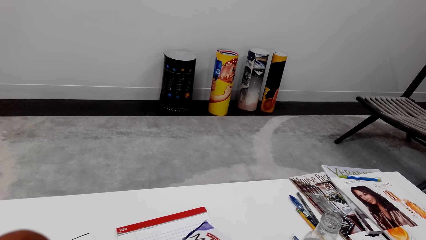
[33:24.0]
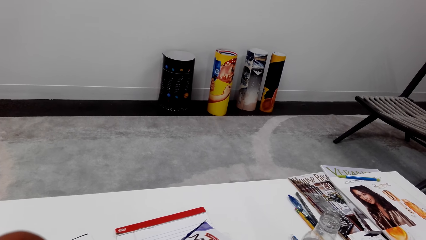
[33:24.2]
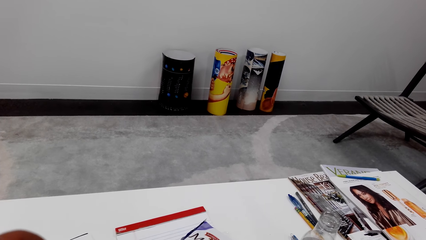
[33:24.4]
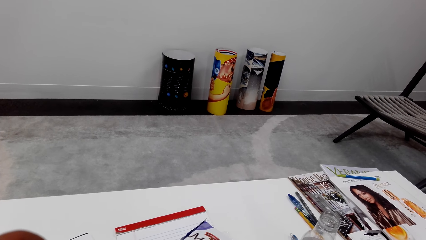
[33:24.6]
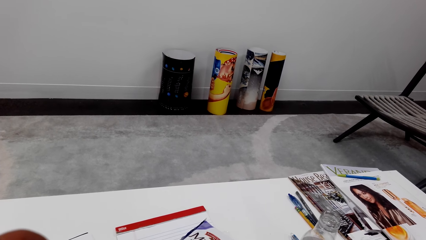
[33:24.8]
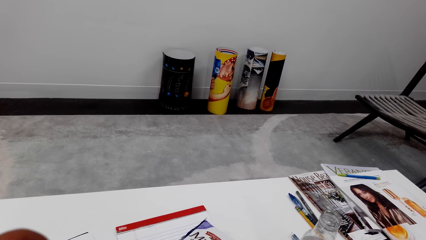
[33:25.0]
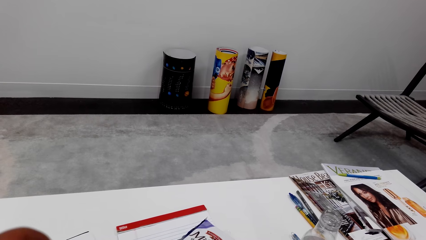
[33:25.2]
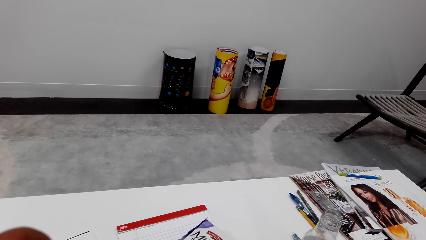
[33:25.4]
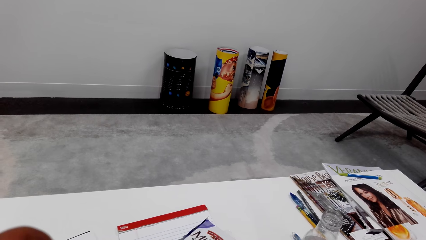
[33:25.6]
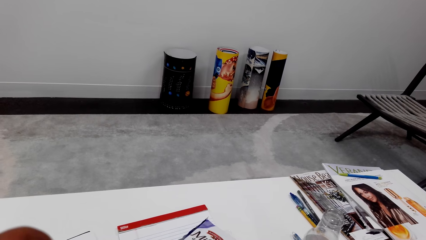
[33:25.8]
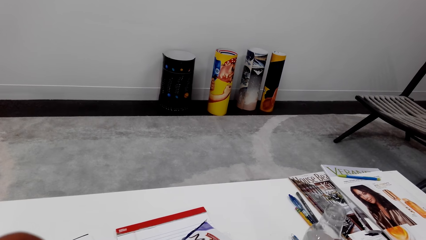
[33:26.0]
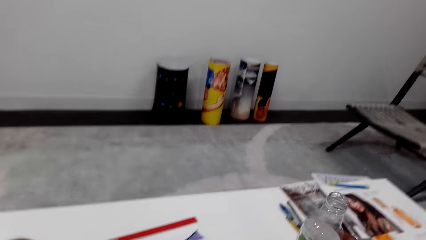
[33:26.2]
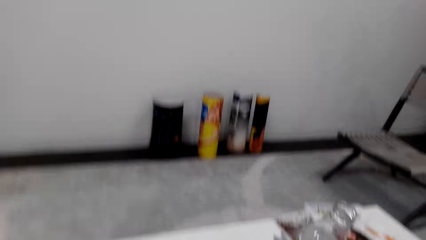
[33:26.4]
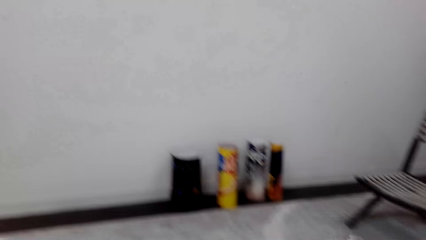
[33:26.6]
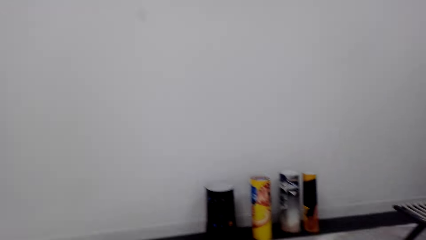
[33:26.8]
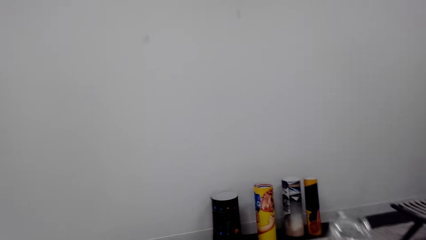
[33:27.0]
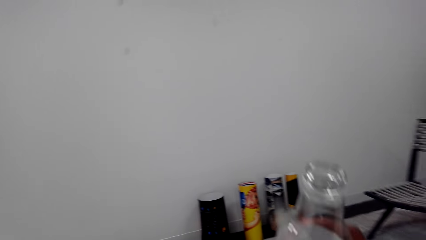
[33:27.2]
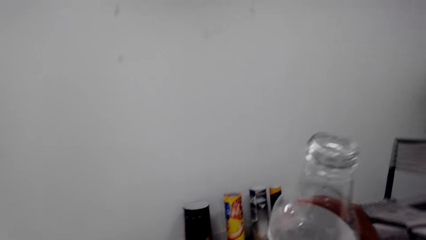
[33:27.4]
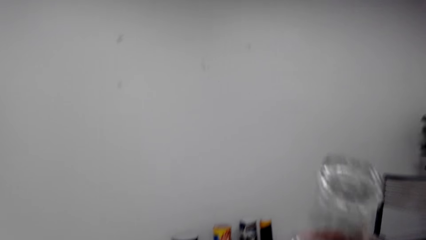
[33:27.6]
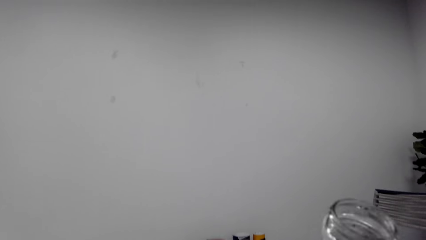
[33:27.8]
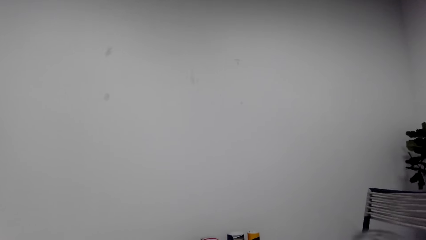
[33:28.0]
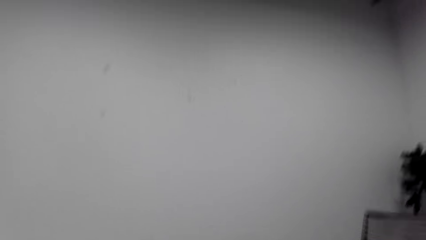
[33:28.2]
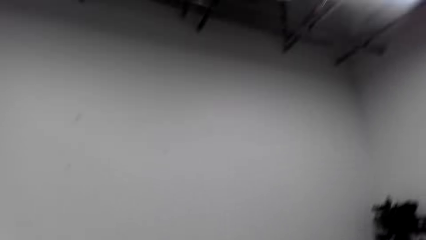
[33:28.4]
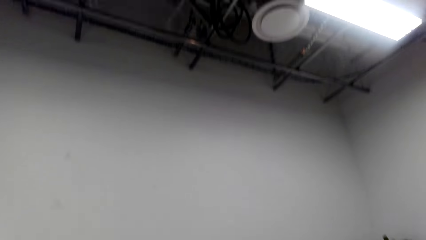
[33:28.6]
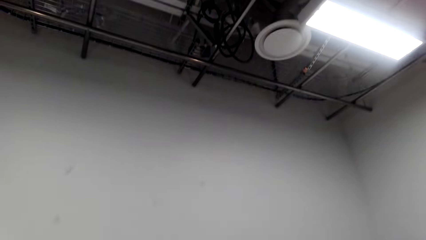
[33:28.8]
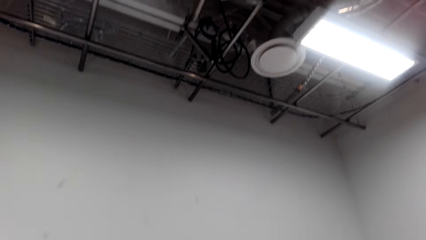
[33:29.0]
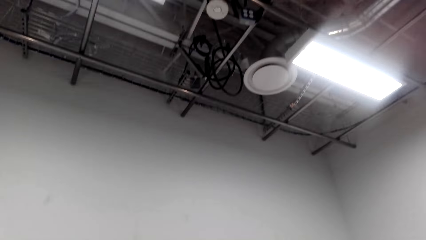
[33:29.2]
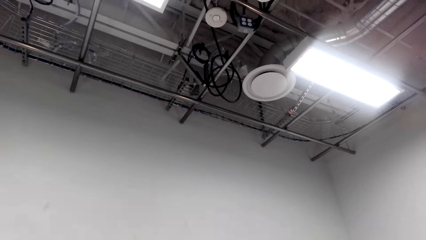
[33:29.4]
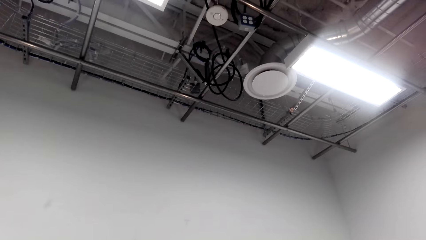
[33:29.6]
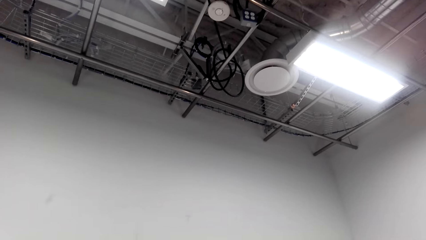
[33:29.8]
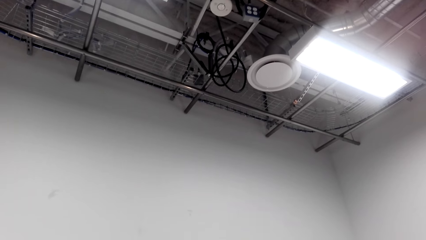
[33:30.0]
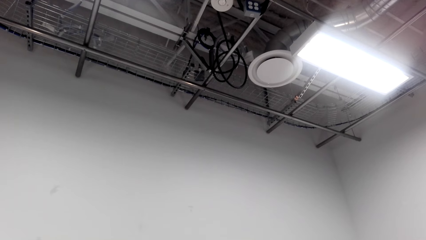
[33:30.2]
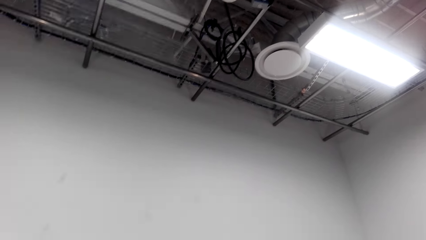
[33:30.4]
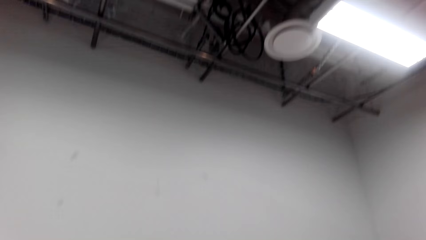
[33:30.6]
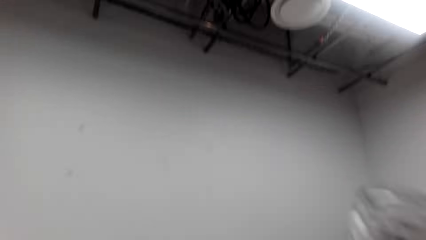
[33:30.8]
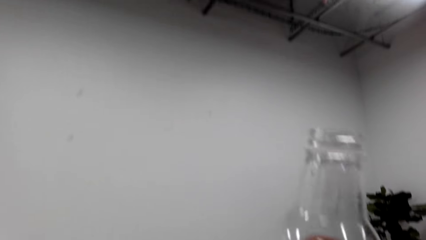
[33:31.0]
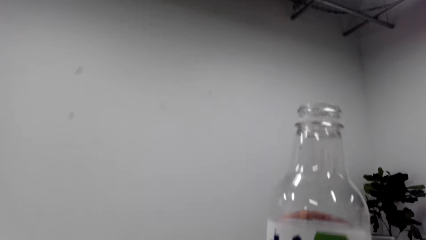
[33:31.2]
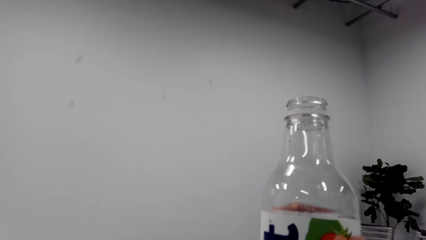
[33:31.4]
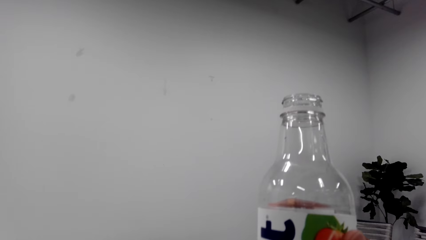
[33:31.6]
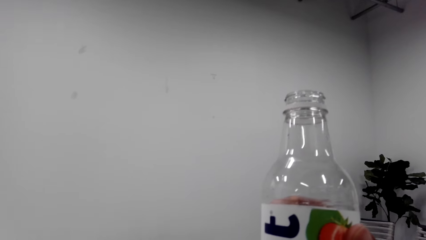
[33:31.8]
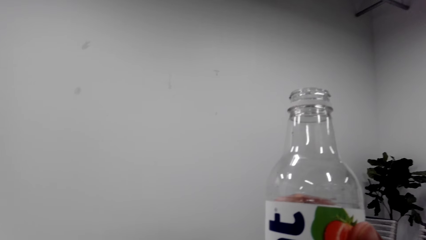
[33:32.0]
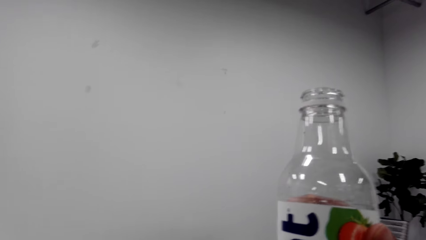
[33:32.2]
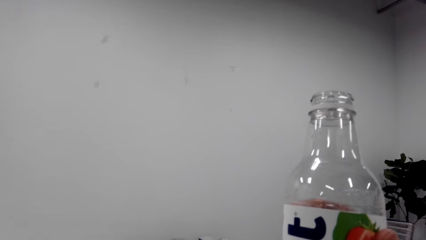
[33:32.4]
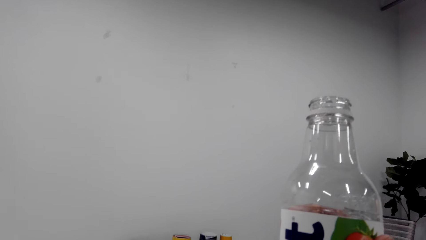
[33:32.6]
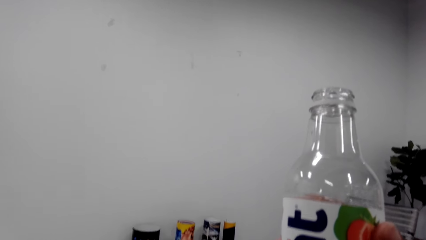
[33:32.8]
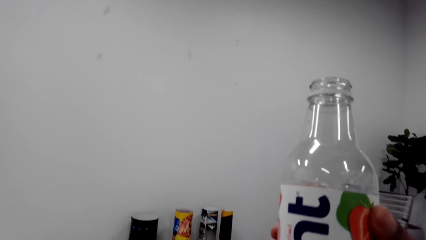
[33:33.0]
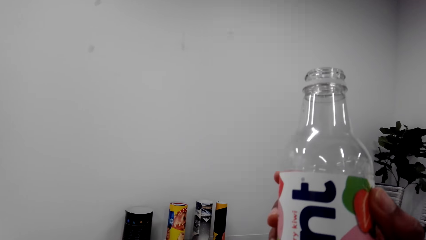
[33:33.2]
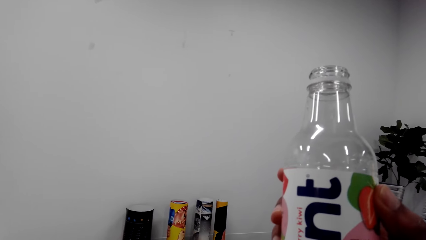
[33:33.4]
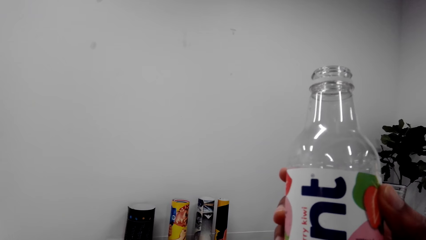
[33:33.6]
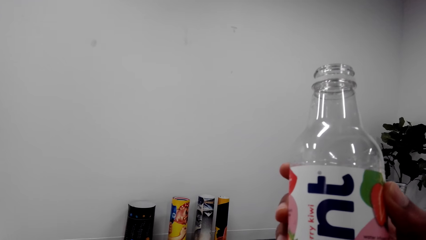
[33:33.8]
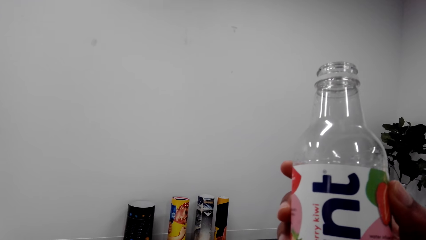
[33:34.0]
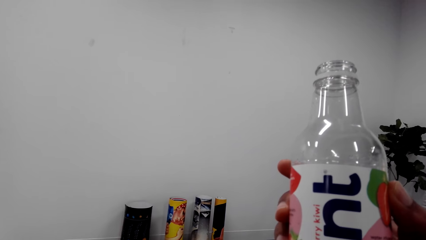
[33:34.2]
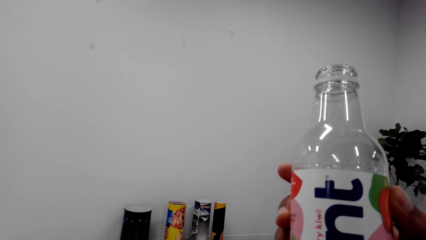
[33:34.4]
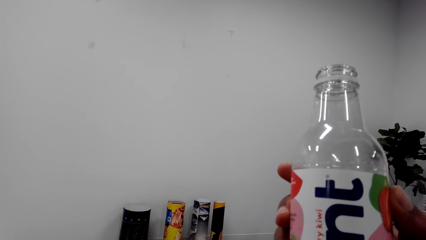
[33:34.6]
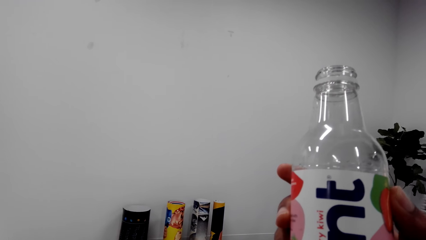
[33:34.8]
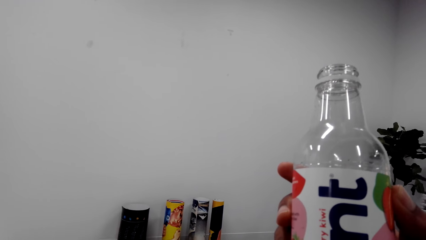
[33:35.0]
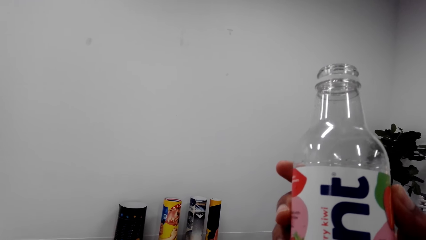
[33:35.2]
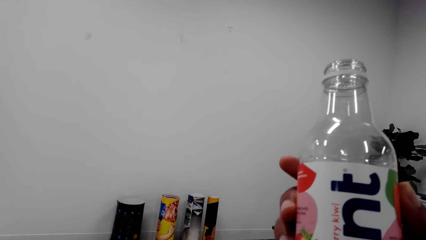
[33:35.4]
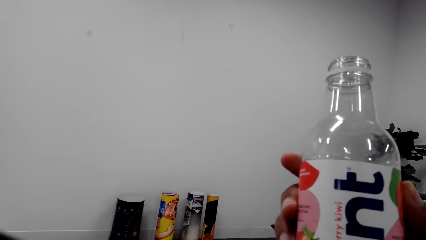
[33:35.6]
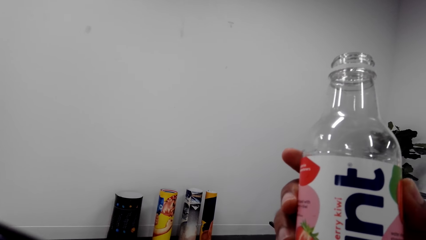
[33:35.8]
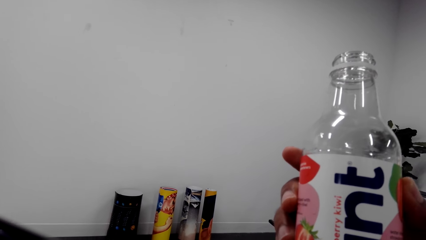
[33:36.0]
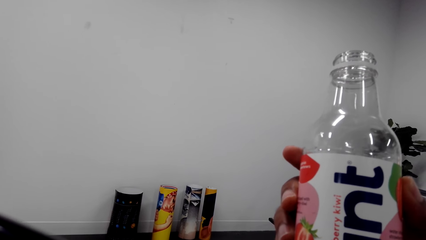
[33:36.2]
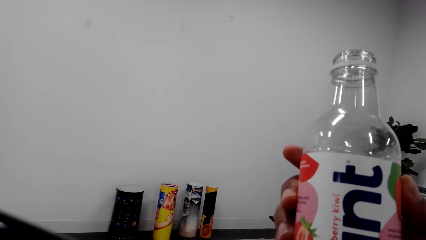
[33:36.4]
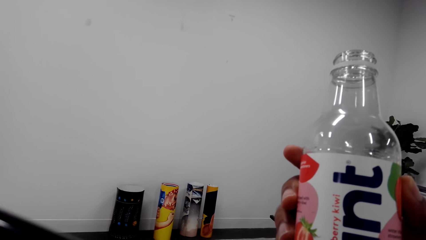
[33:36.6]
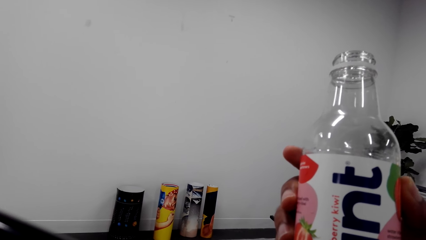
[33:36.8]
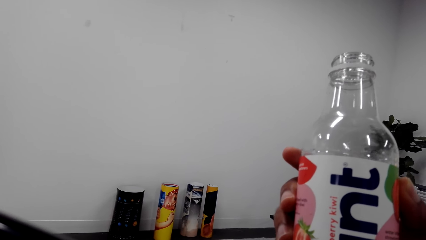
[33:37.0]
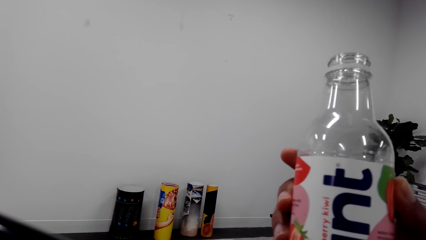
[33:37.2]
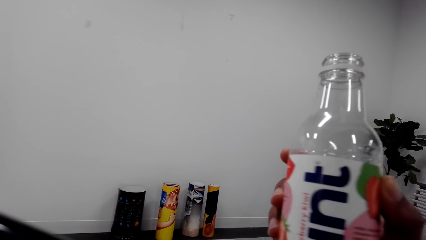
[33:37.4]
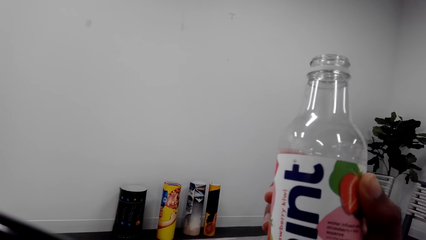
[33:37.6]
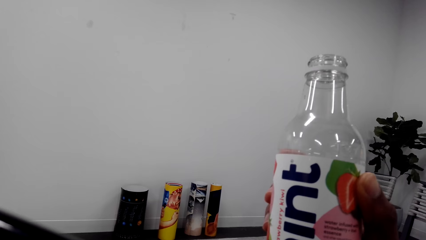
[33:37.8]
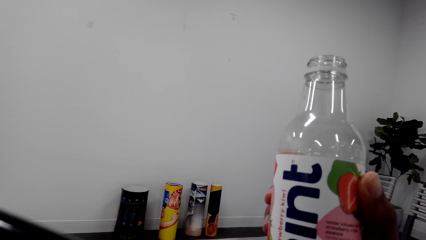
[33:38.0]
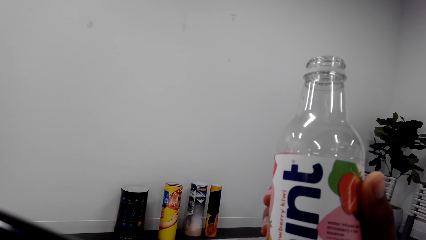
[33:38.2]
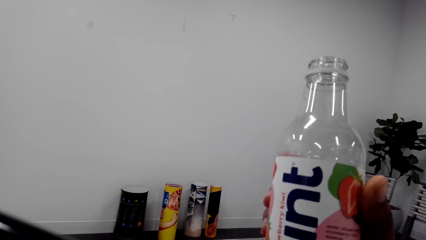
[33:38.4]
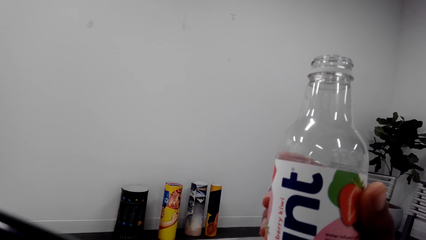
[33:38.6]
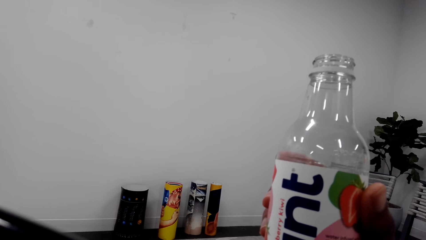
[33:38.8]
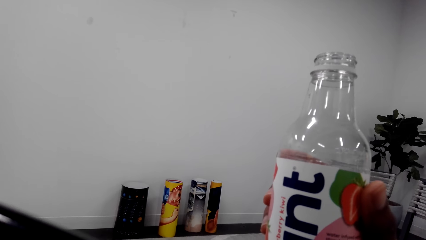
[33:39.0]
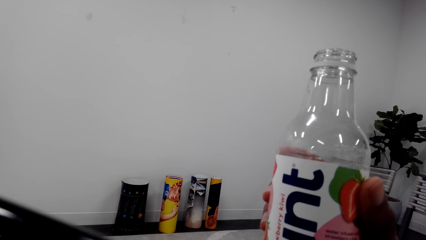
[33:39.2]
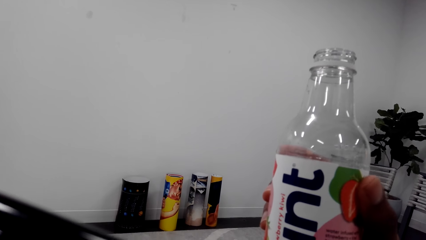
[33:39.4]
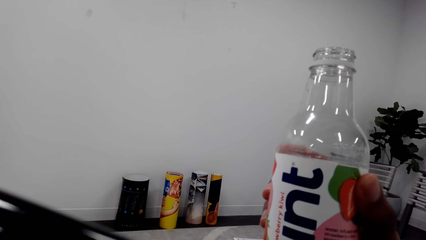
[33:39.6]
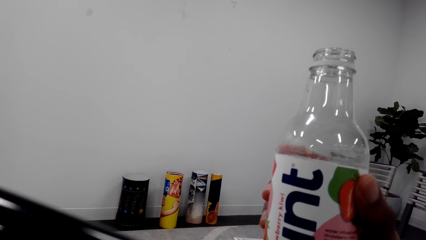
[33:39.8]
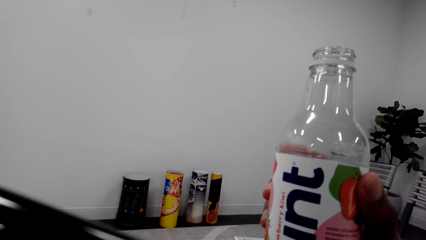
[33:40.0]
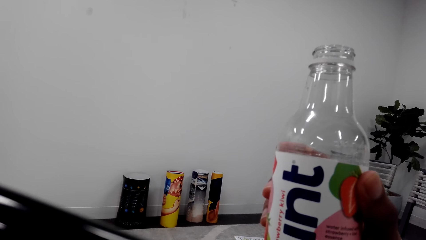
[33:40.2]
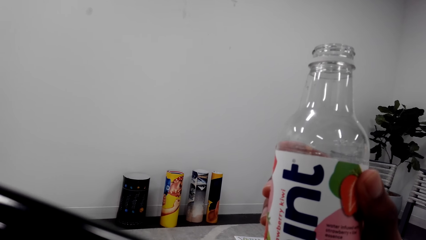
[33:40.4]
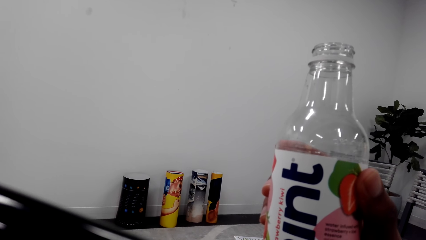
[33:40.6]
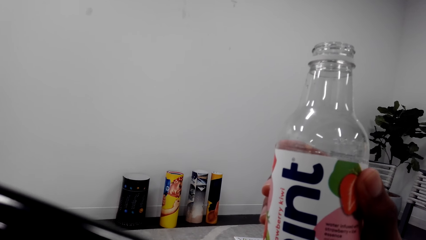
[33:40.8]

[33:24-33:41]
The camera wearer picks up the bottle on the table. He looks around. He lifts the bottle. He looks around. He looks at the roof. He holds the bottle with his right hand. He lifts the bottle. He looks at the bottle.
